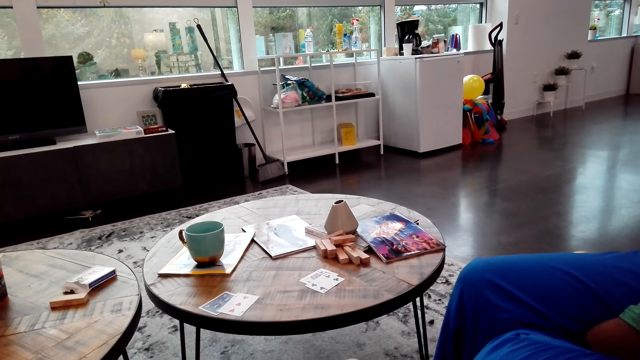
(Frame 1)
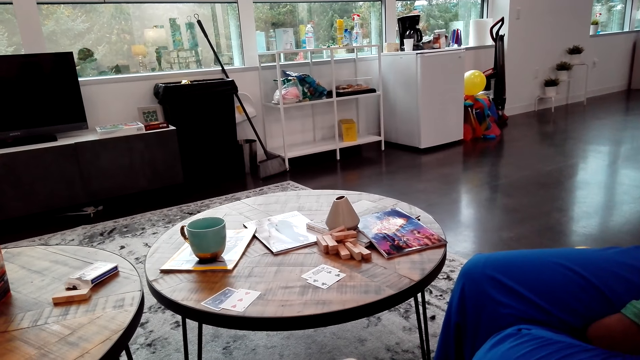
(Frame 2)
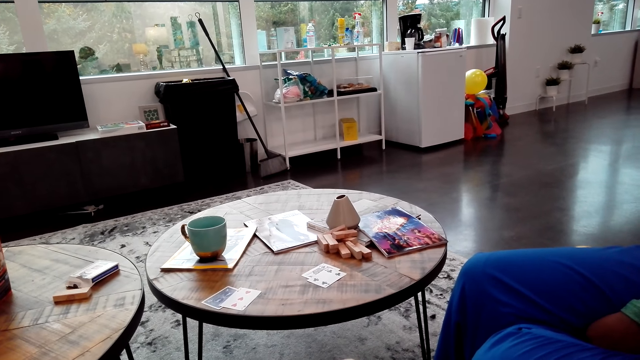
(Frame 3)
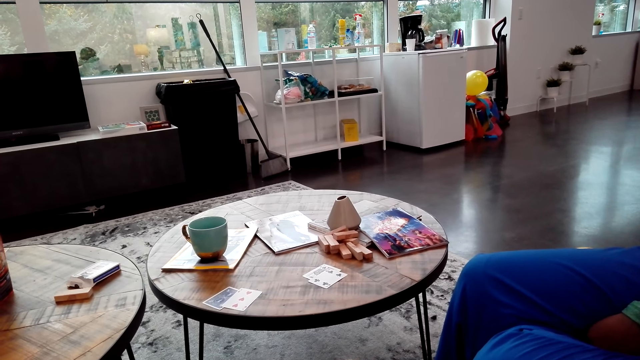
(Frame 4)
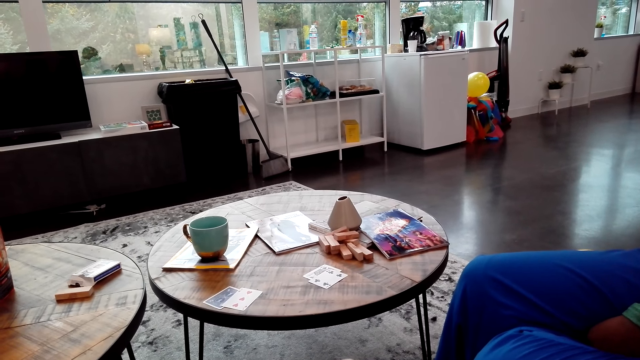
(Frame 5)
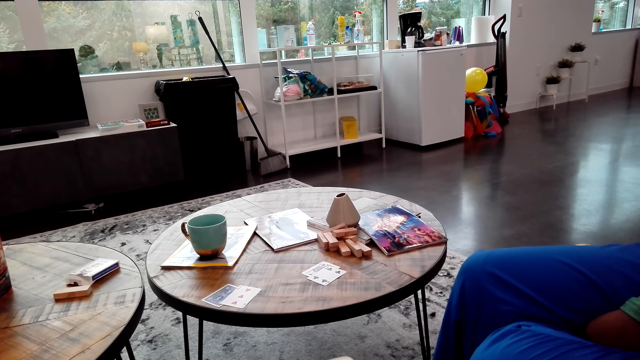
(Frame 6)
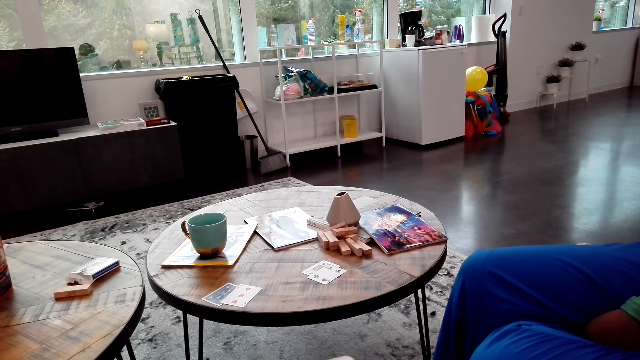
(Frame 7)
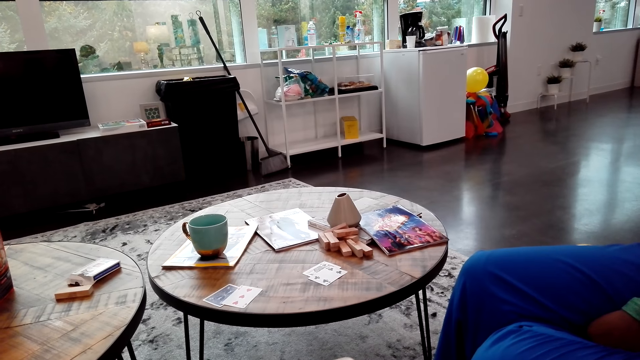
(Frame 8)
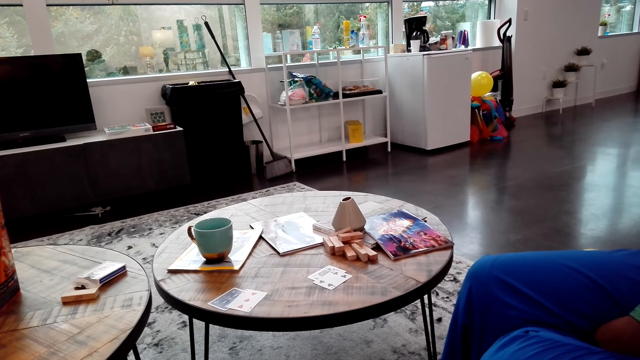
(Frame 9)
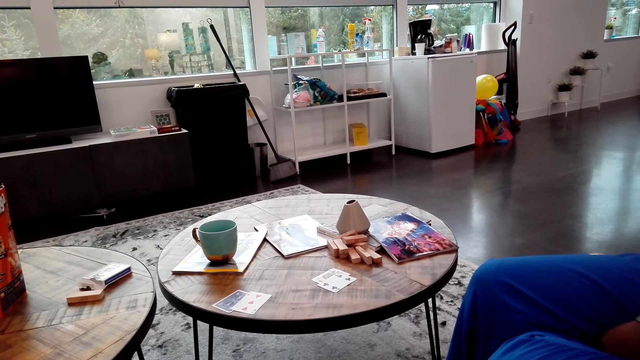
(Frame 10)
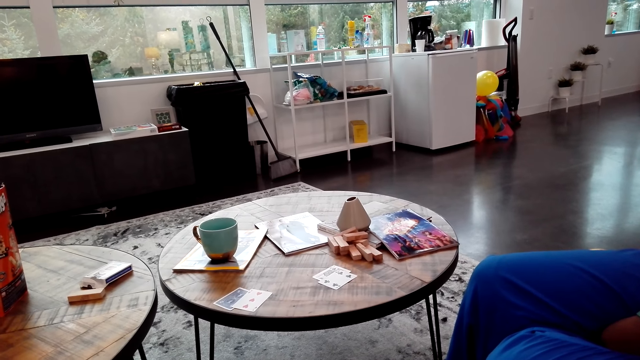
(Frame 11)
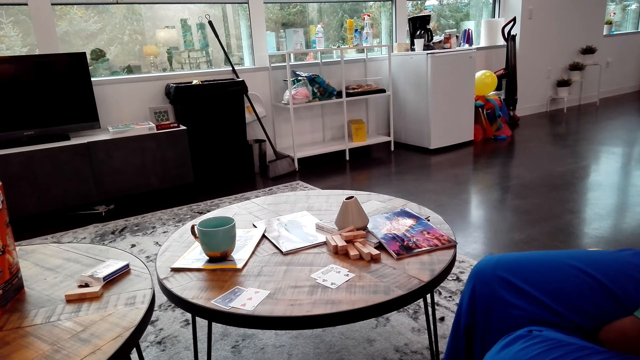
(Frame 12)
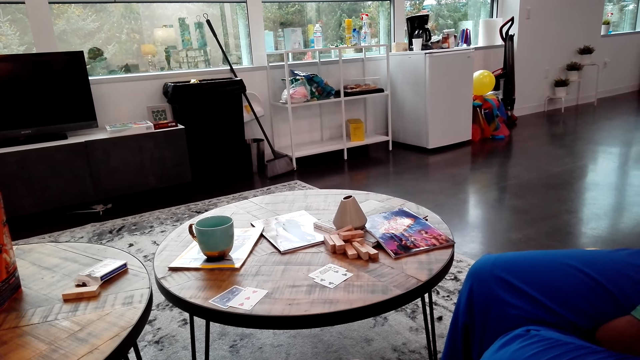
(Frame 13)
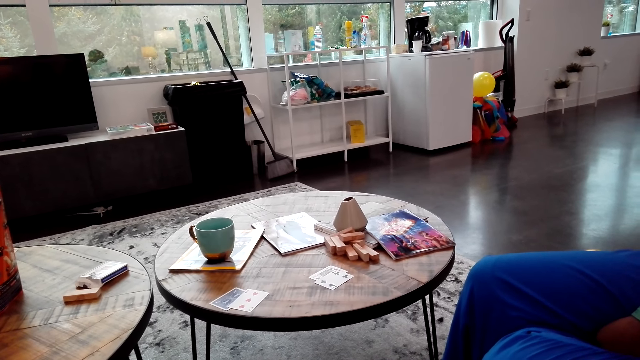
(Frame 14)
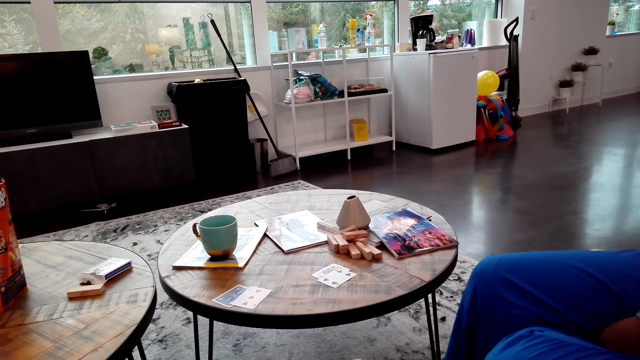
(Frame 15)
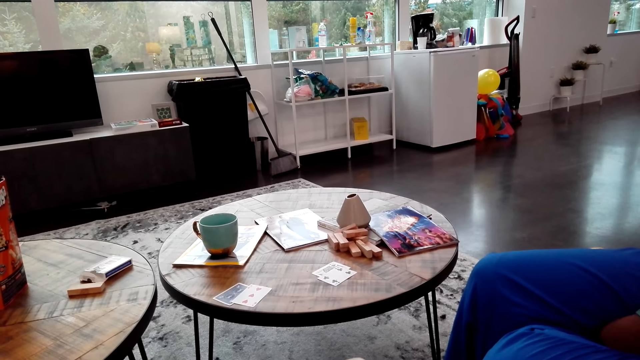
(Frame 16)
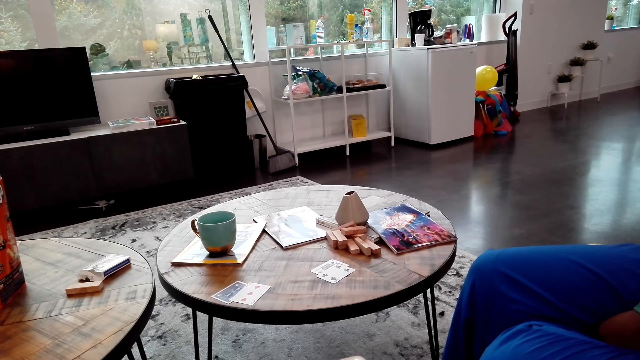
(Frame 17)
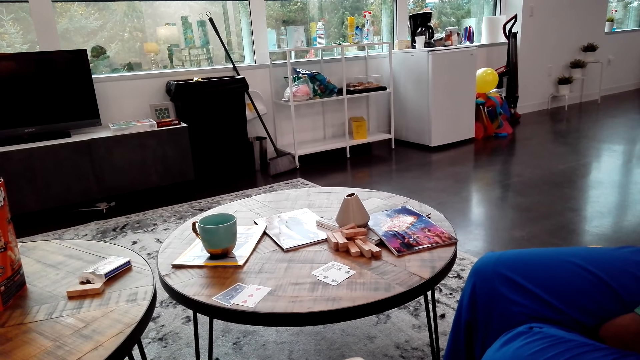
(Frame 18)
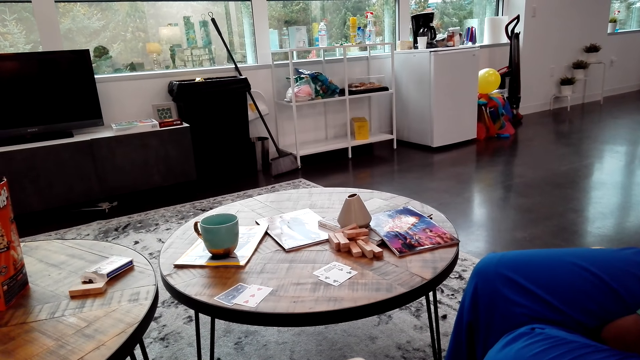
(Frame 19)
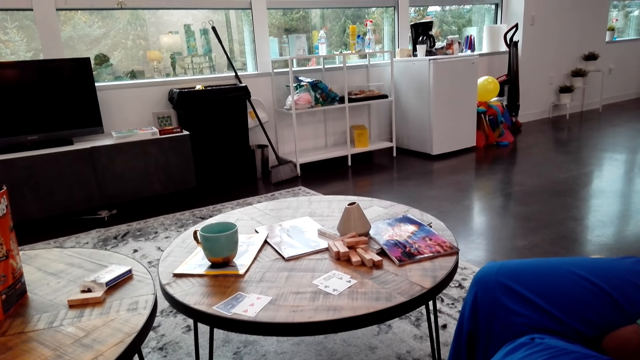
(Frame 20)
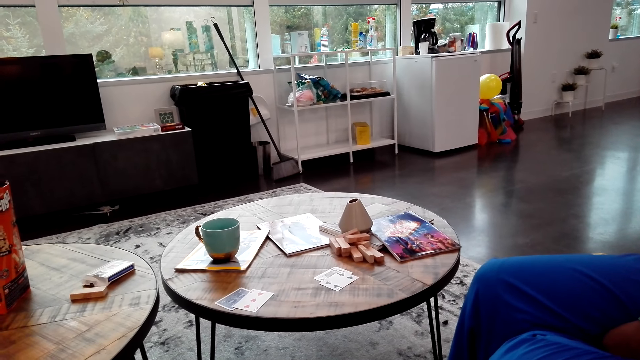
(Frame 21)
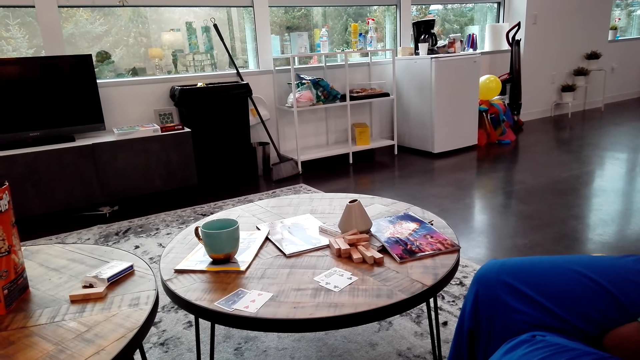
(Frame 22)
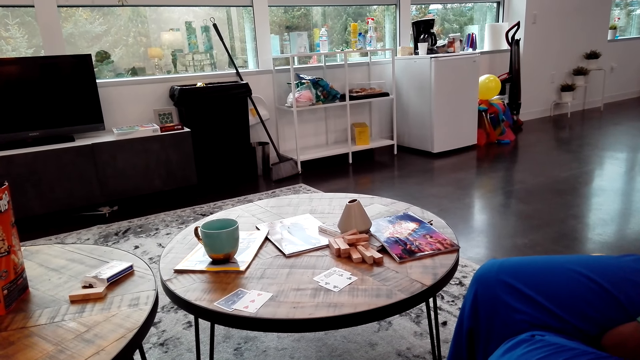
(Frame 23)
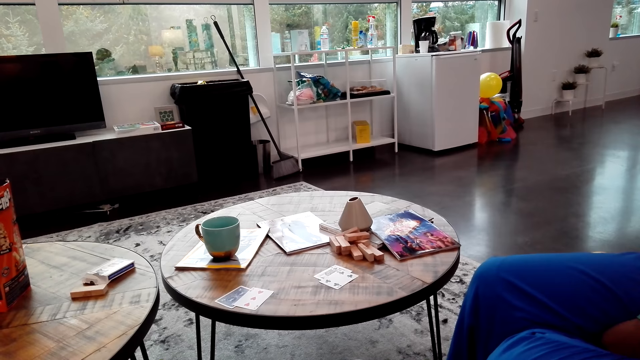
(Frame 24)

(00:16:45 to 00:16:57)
A woman speaks to the camera wearer. The camera wearer speaks to the woman.

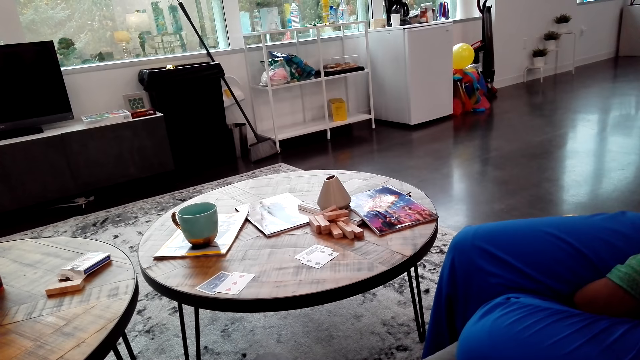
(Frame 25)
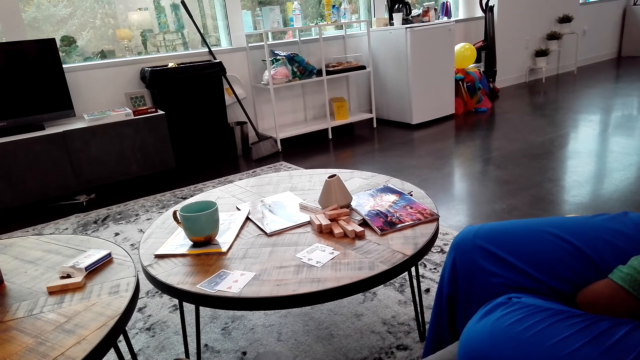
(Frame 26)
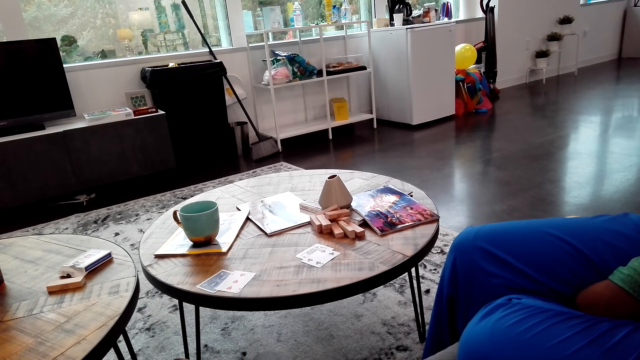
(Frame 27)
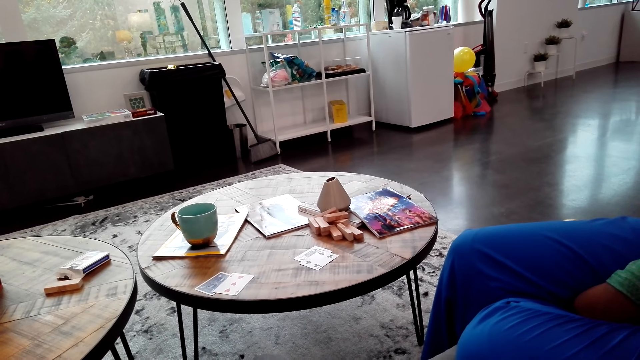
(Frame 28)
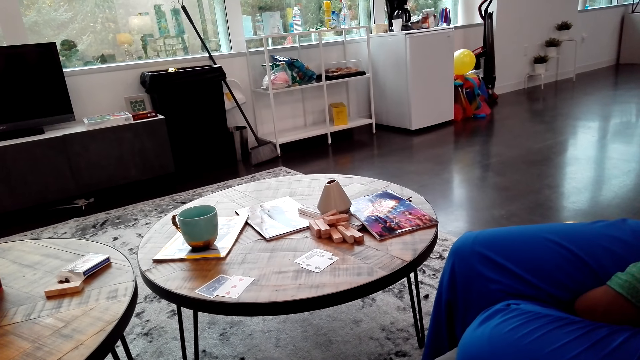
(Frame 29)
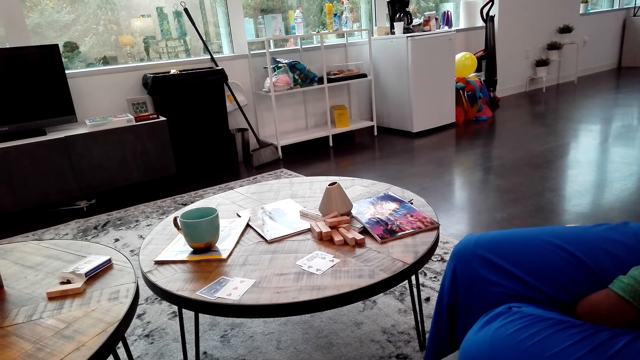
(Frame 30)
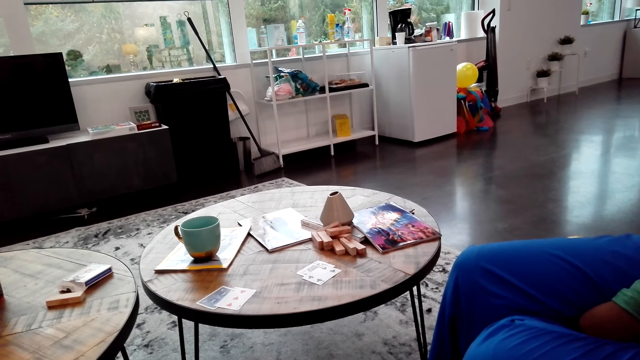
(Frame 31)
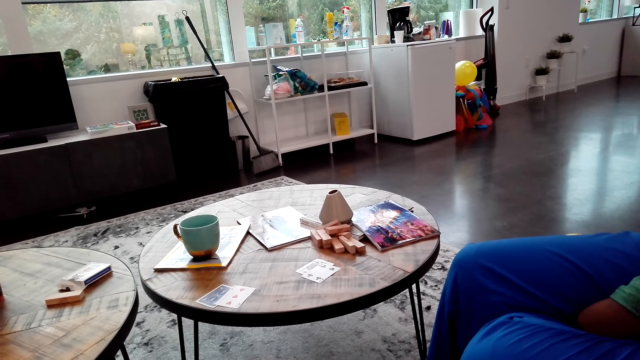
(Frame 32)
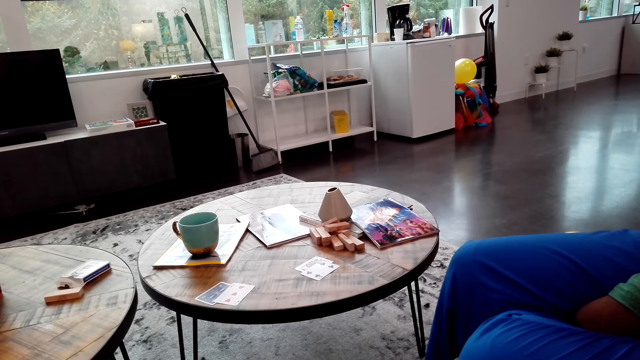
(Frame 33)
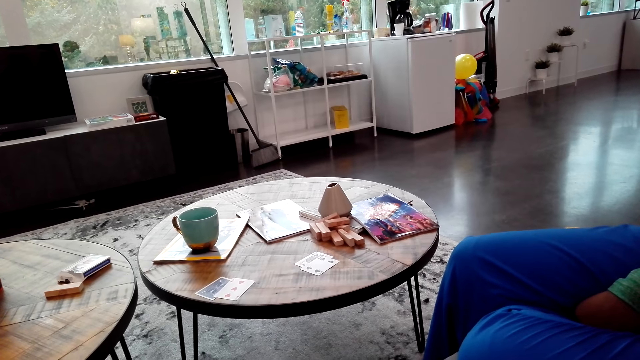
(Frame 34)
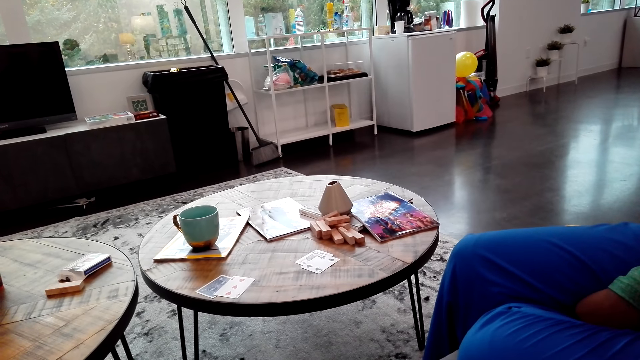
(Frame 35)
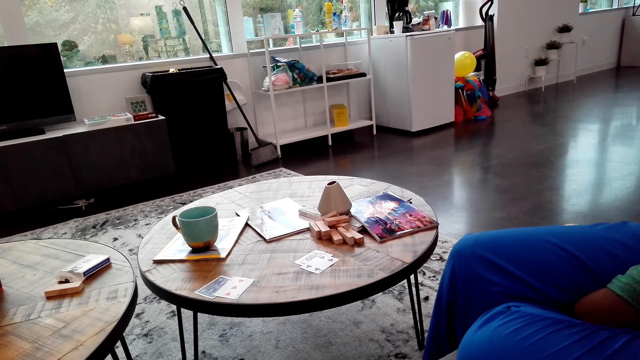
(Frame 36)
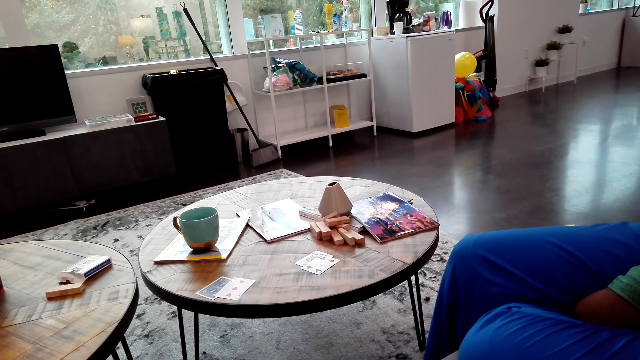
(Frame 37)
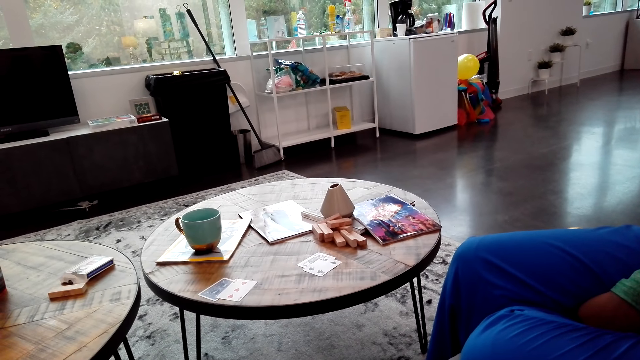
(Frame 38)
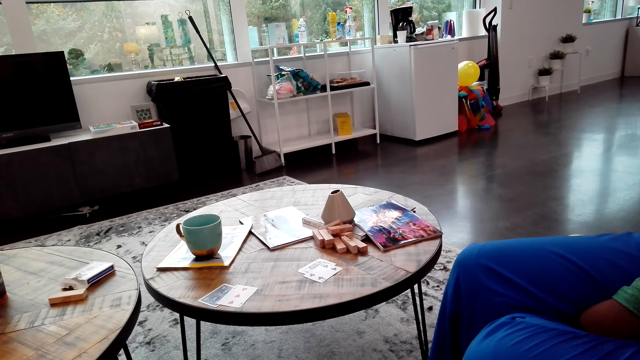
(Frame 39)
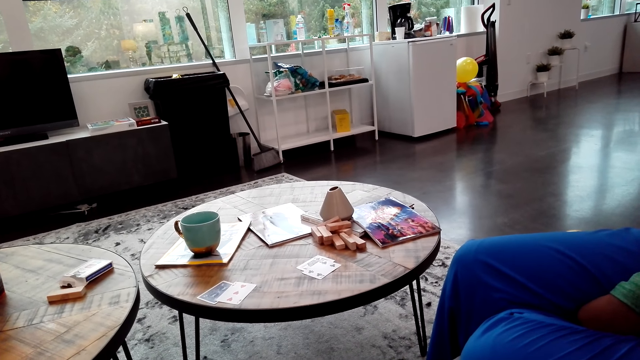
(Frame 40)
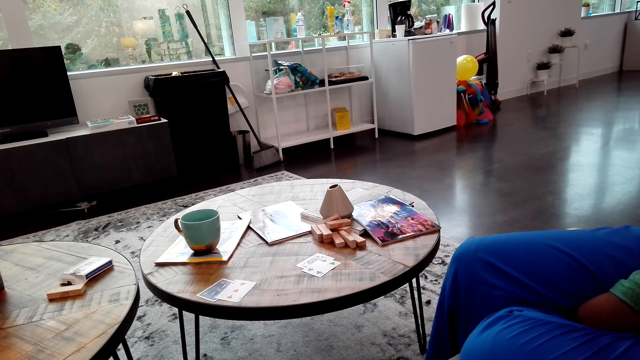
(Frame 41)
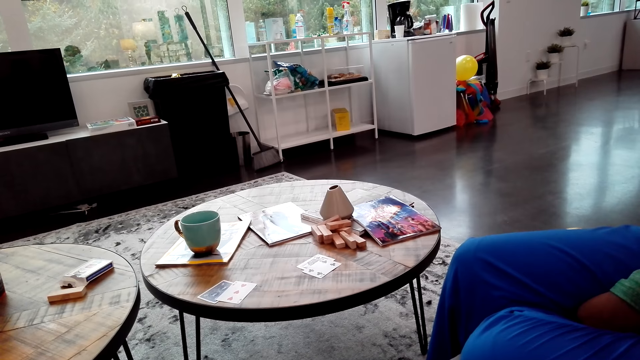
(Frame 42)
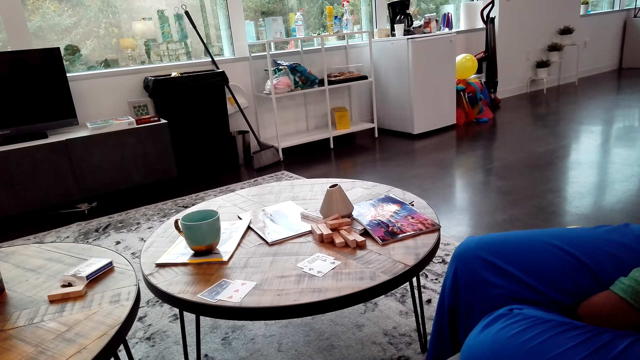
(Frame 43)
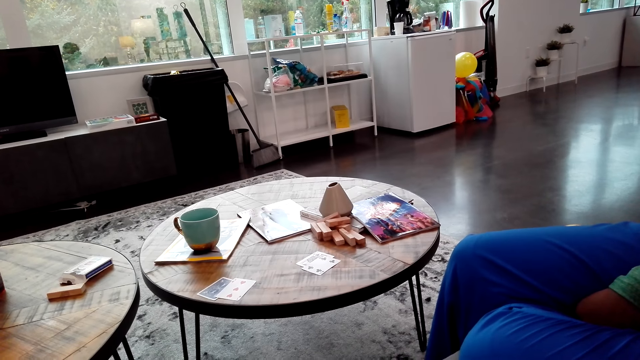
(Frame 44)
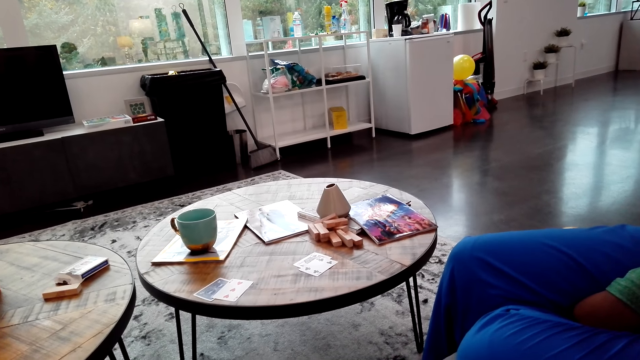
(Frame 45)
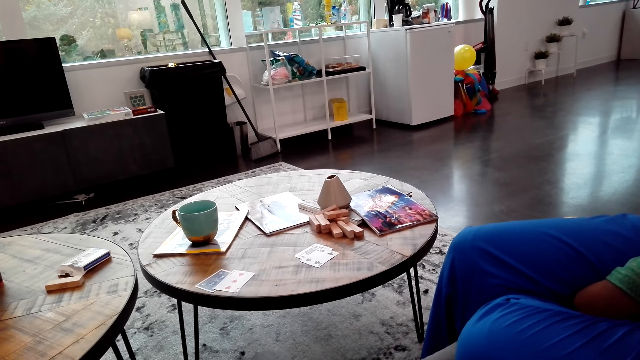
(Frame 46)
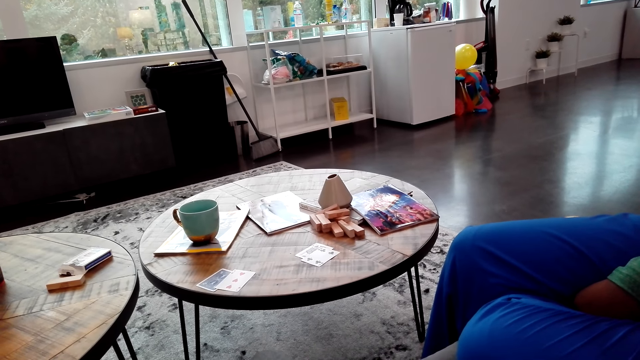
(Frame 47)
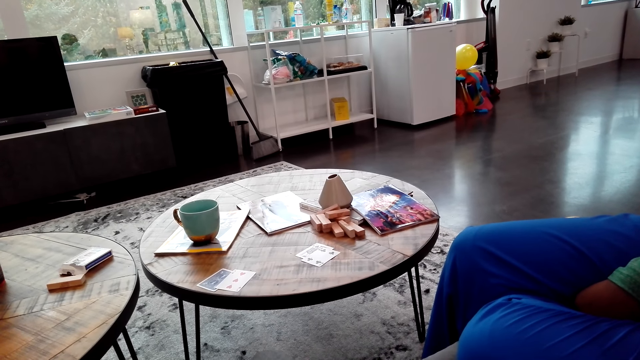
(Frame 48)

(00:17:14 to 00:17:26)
The camera wearer plays a game on the phone. They speak to a woman.
